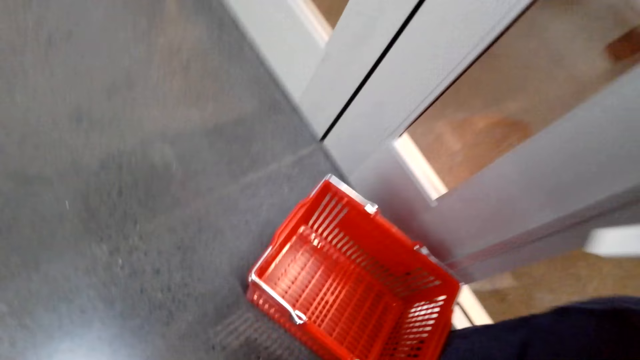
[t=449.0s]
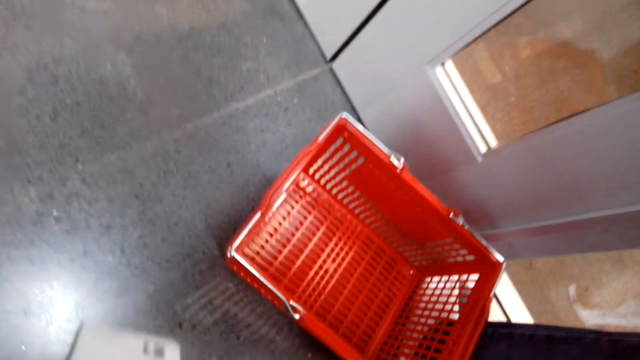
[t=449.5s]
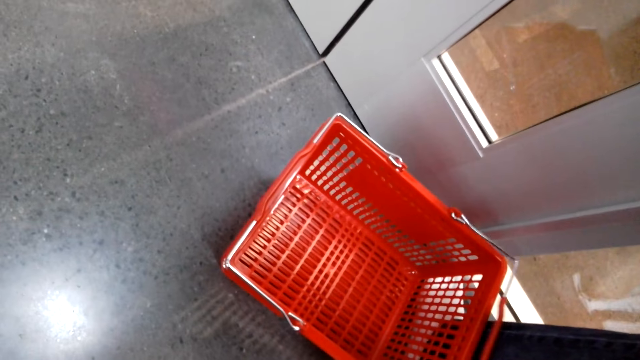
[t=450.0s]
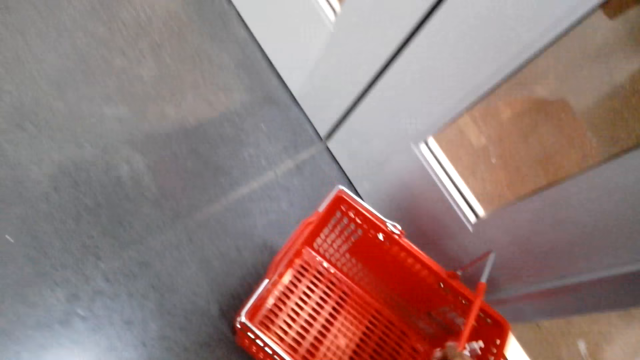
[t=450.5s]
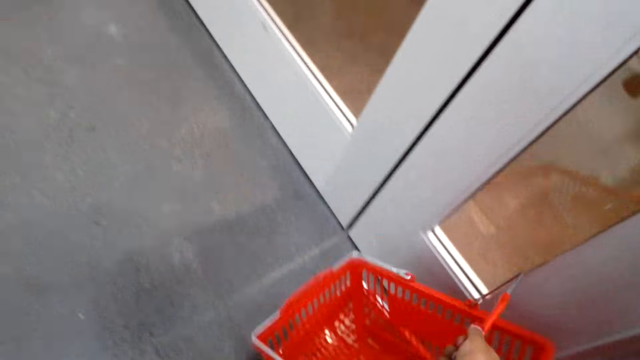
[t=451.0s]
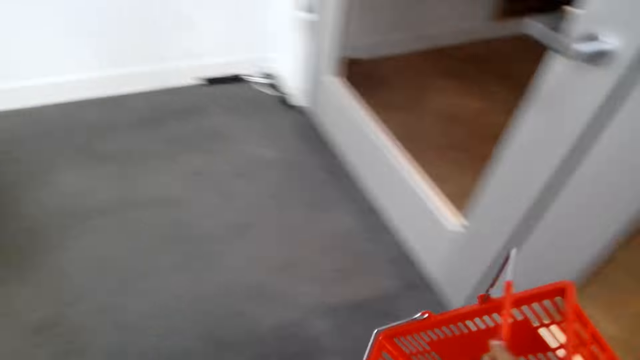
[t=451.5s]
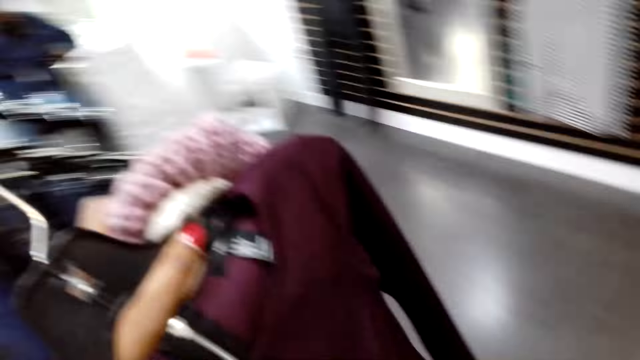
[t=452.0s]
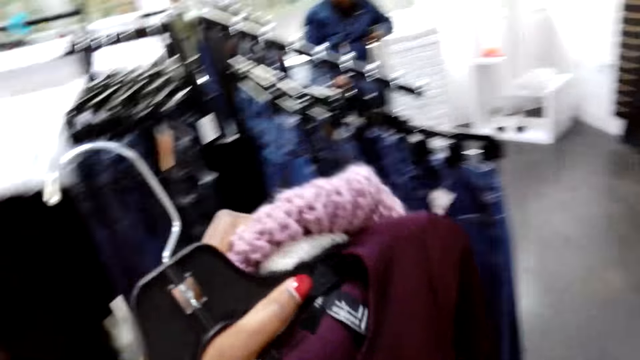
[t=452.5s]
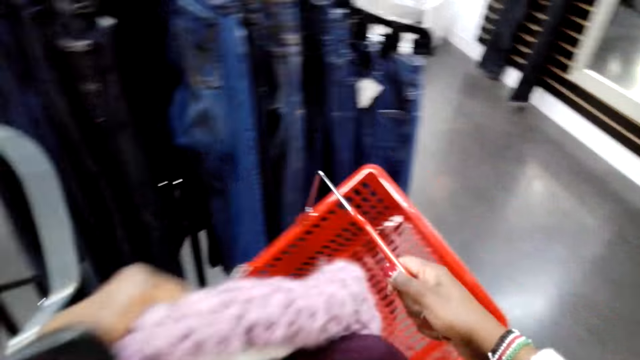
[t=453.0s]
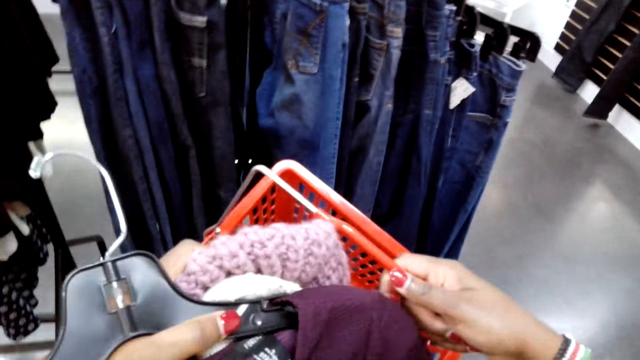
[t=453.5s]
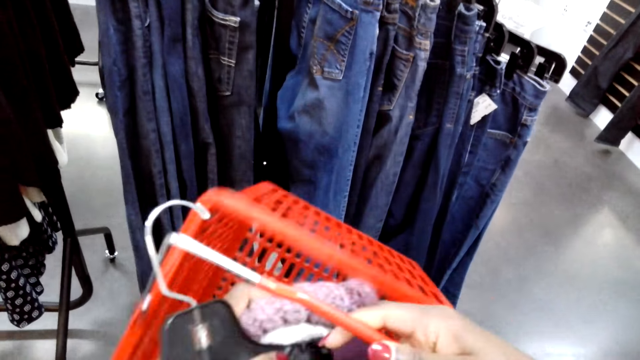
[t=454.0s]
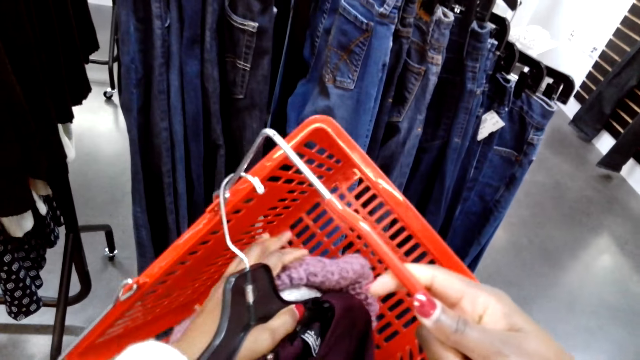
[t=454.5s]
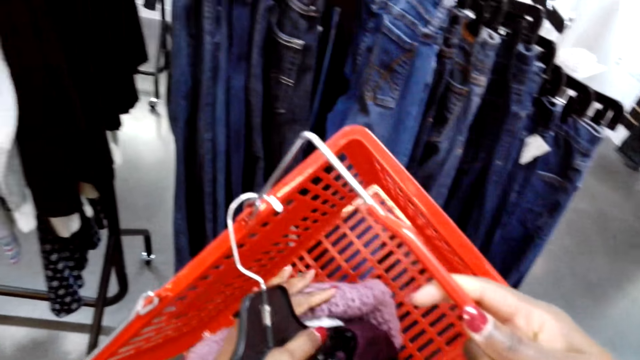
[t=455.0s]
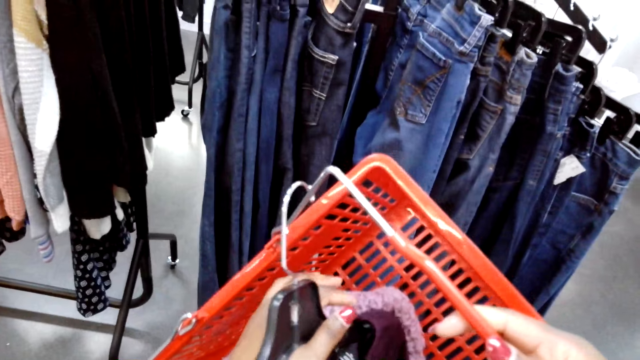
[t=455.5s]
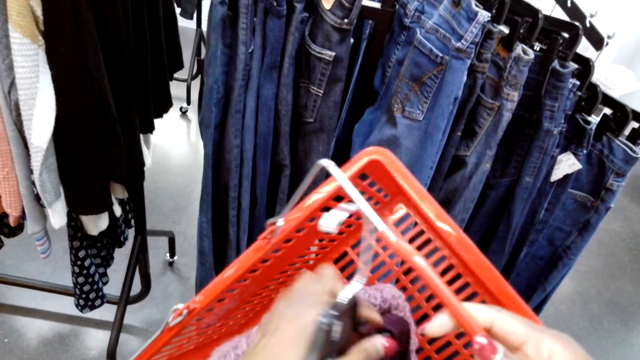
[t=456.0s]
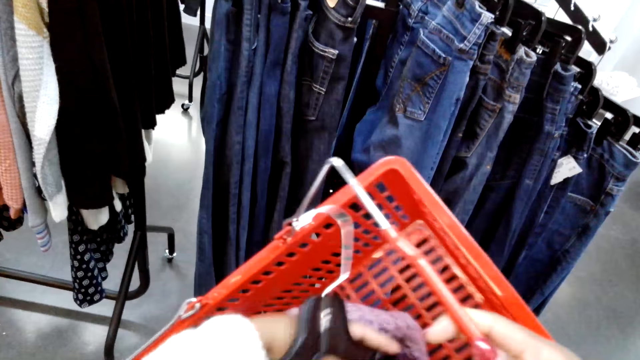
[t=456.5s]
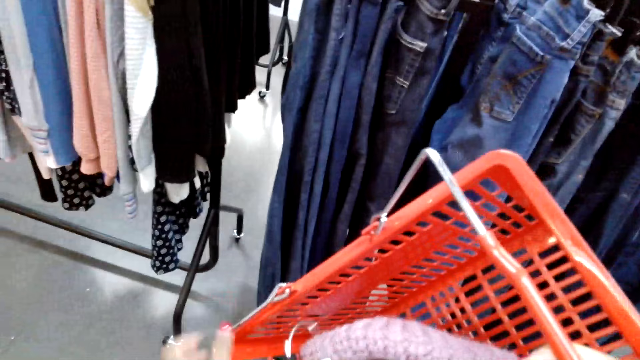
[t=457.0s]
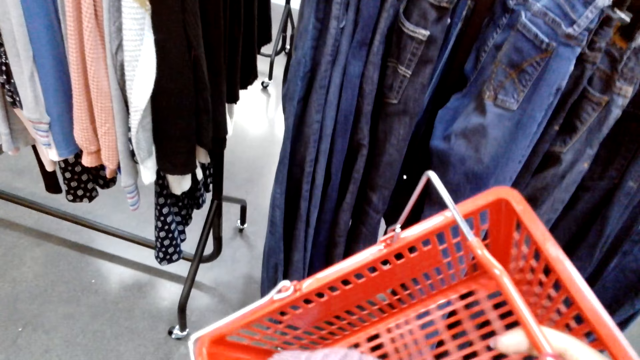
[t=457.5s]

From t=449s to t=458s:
The camera wearer picks a cart on the floor. They walk in a cloth shop and put the cloths in the cart.

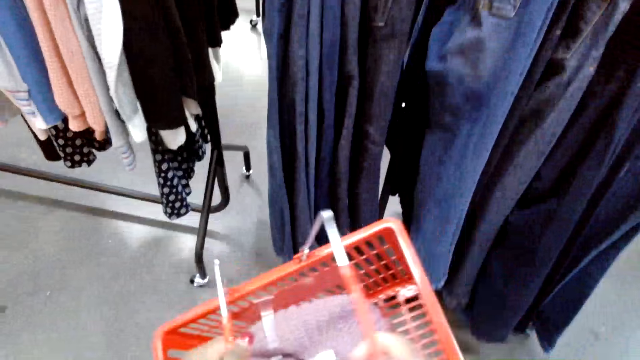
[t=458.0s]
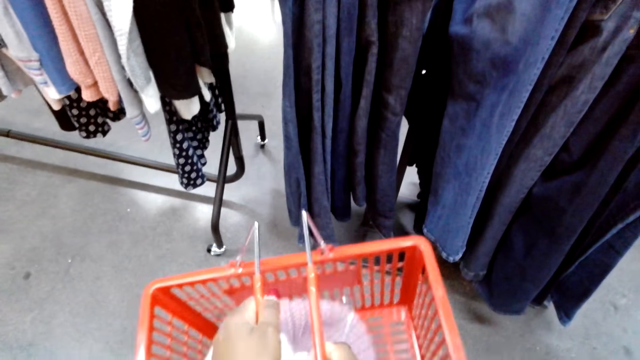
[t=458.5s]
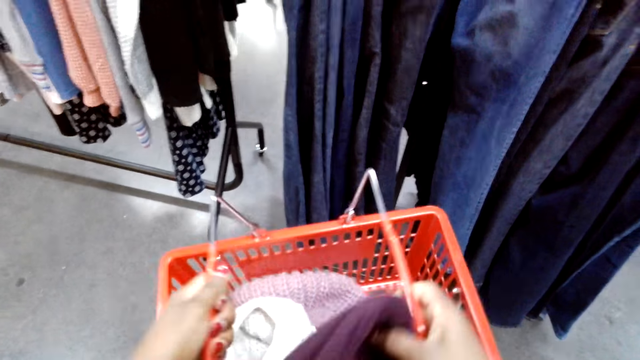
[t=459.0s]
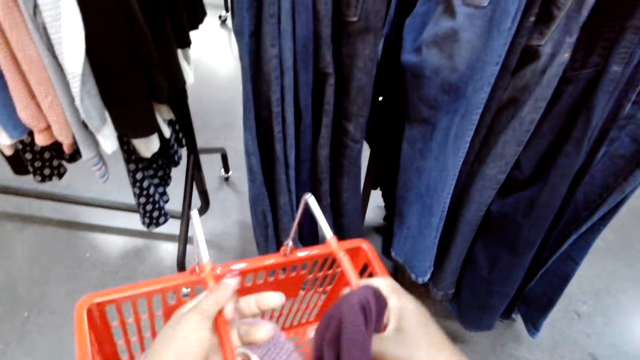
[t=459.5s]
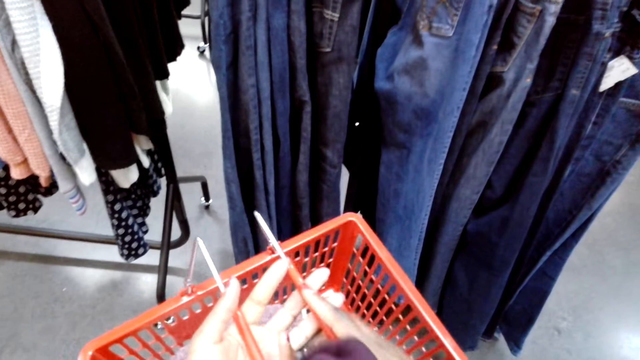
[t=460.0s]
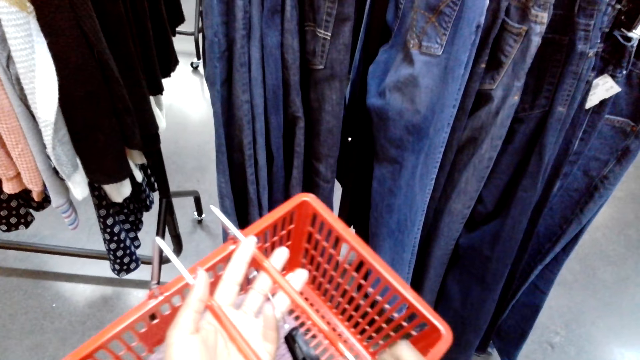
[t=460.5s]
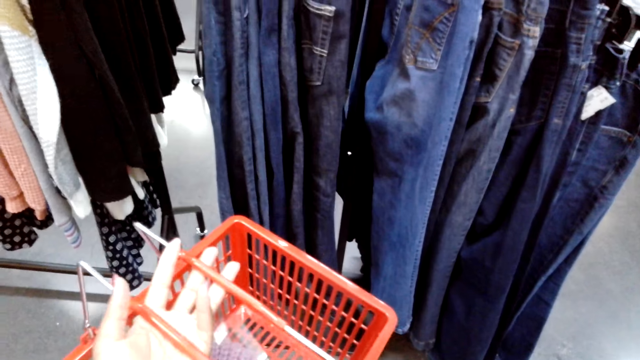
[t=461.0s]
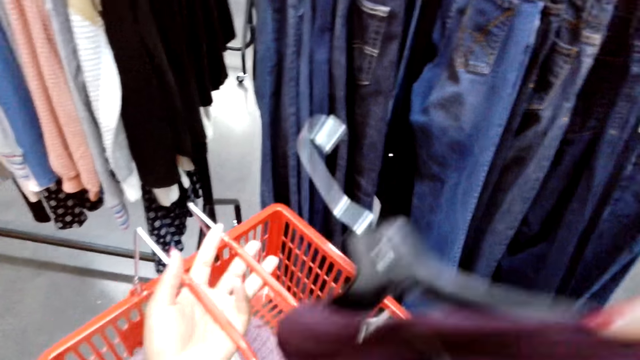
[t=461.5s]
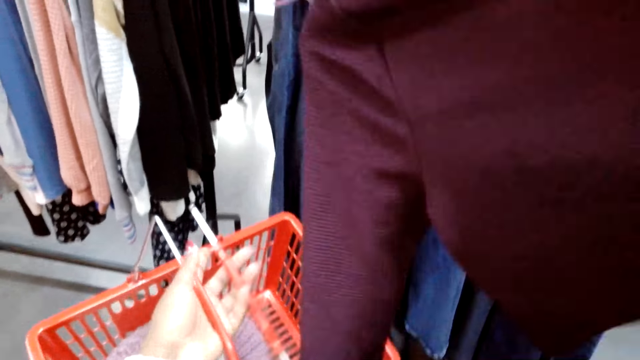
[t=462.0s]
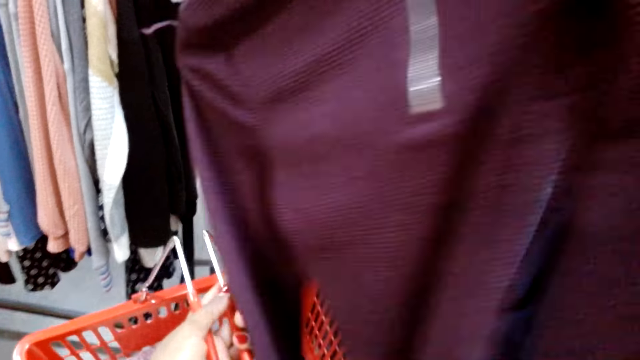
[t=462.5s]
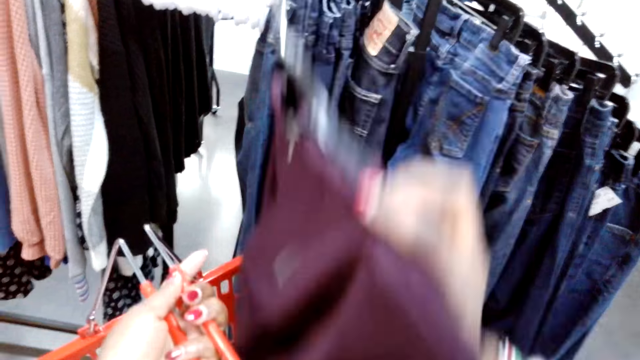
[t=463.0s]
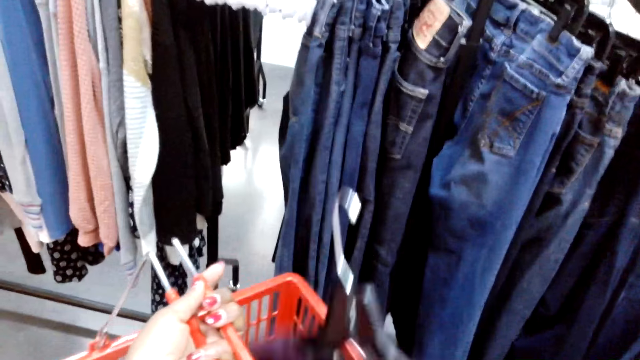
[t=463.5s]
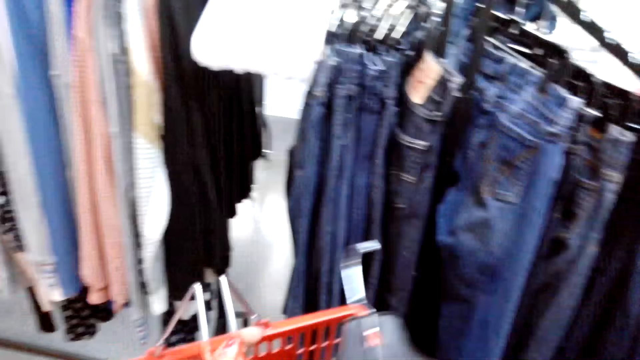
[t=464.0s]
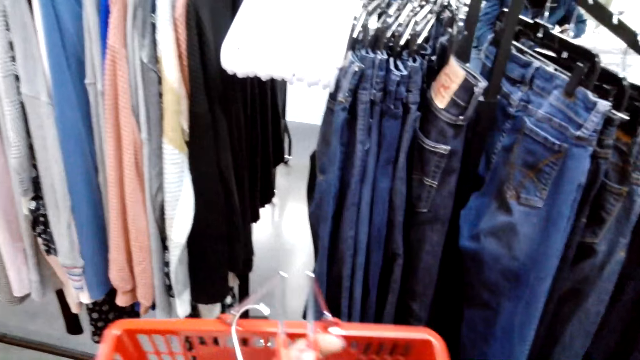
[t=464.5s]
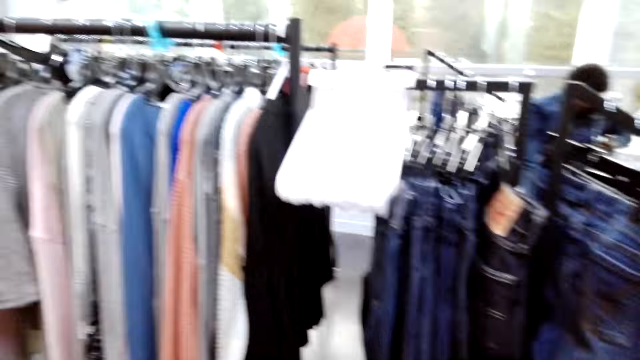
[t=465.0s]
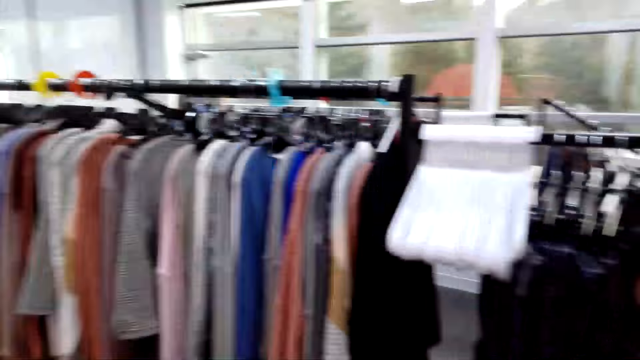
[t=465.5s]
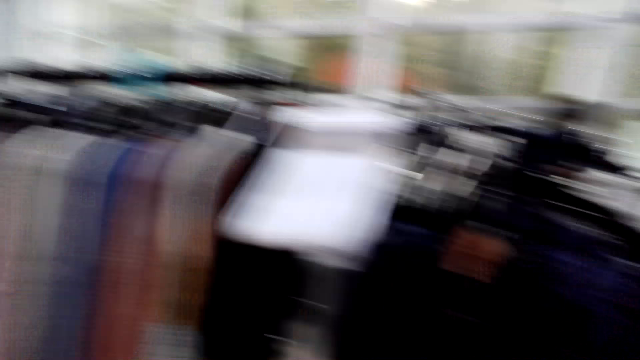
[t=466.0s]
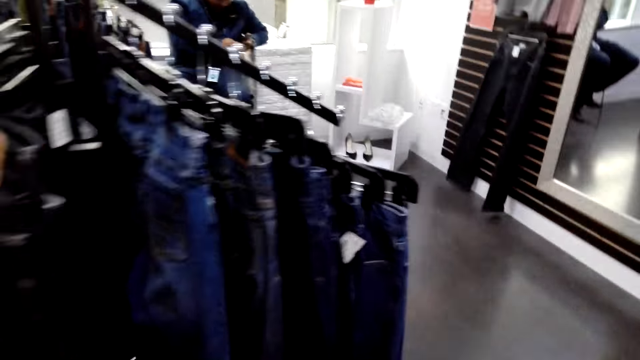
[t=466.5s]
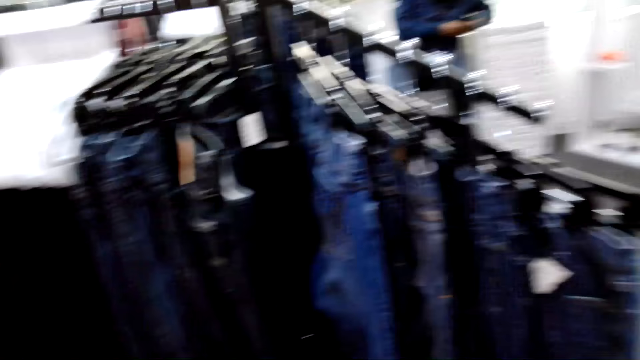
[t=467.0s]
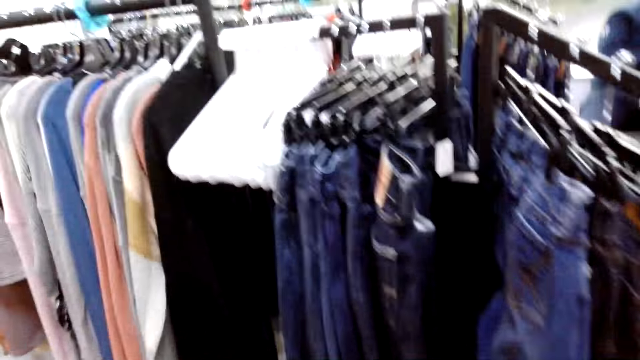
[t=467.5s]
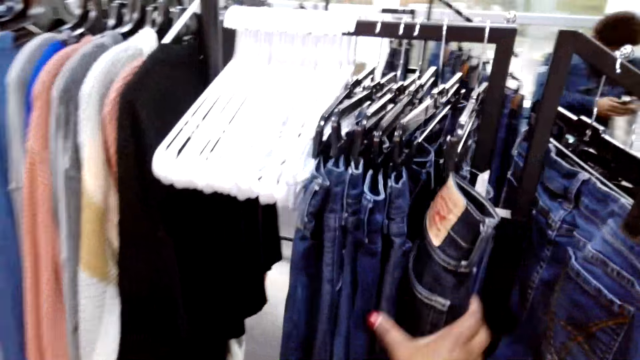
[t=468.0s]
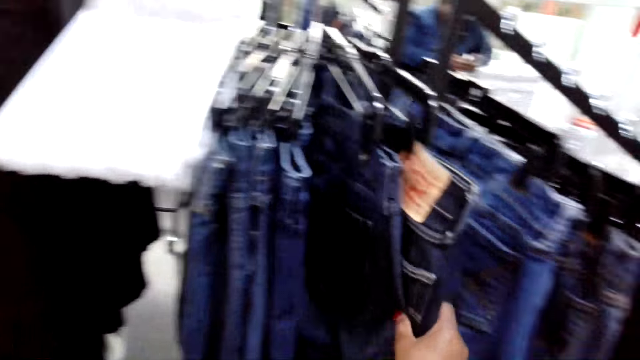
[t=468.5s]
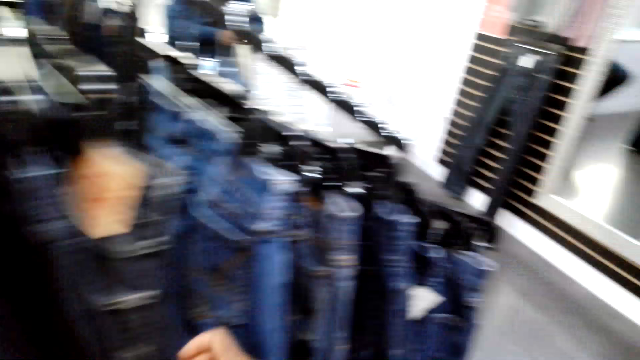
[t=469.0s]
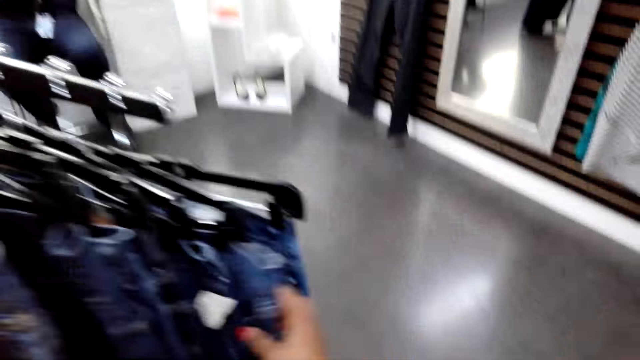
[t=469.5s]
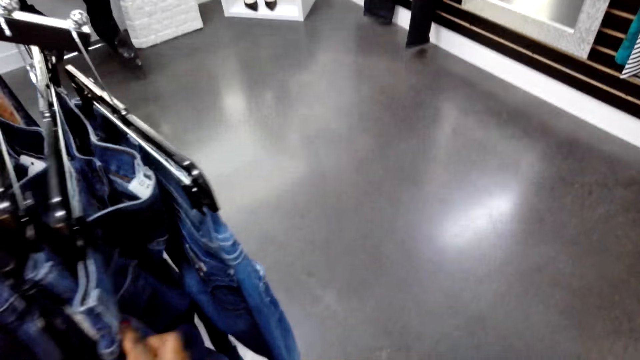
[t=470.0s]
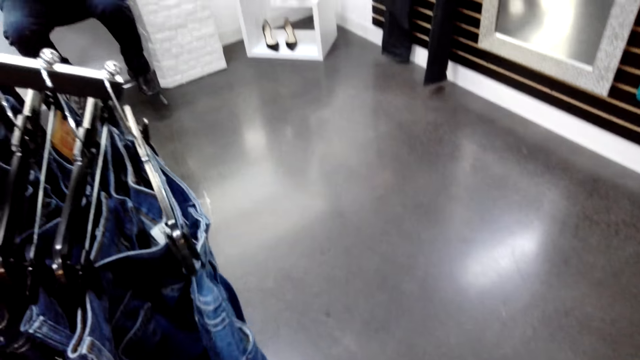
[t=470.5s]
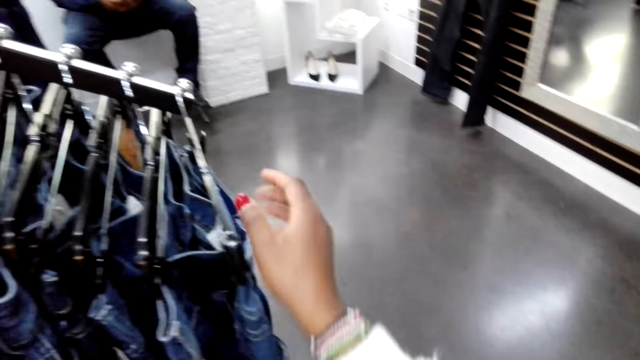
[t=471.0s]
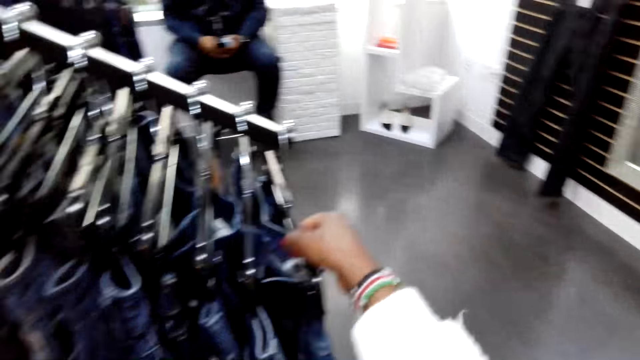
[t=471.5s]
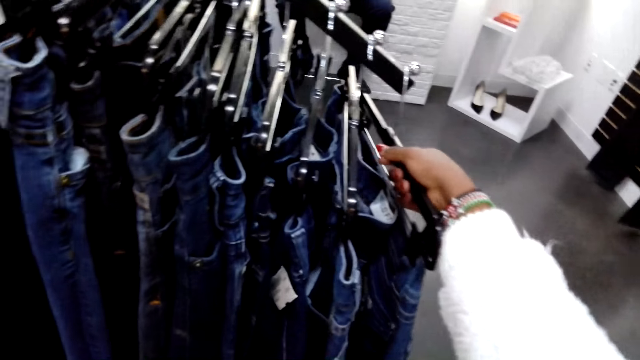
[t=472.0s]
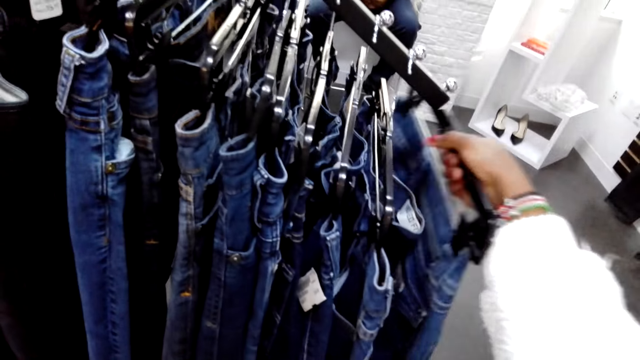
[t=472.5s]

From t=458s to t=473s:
The camera wearer aligns a blouse. They lift a cloth, put the blouse in a cart, and look around. They touch jeans on a hanger, move the jeans, check the jeans on the hanger, and pick the jeans on the hanger.
